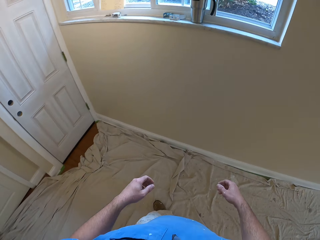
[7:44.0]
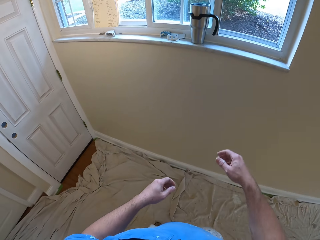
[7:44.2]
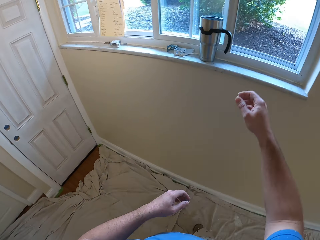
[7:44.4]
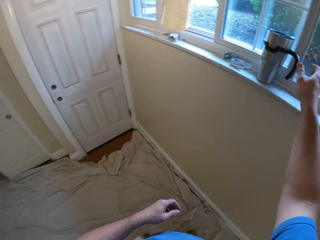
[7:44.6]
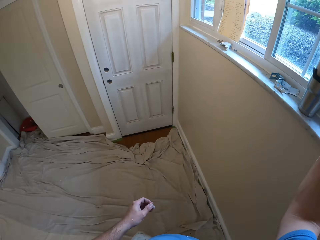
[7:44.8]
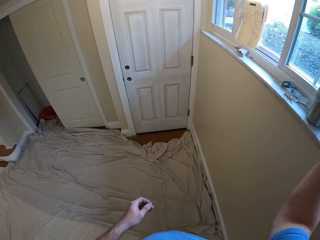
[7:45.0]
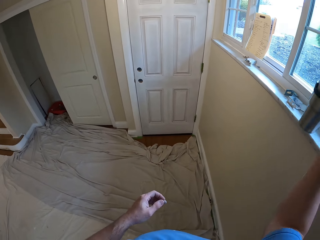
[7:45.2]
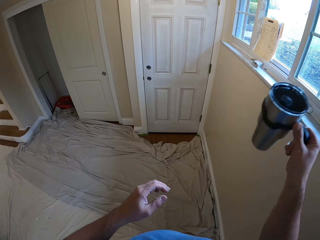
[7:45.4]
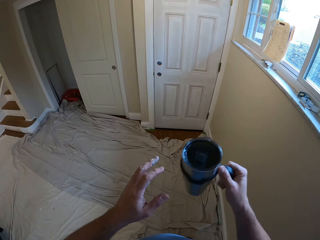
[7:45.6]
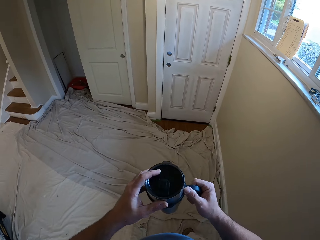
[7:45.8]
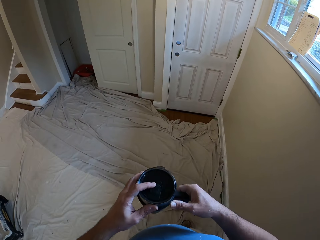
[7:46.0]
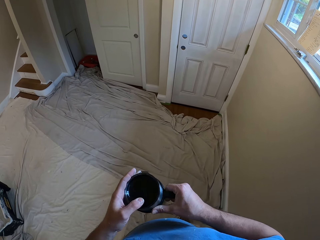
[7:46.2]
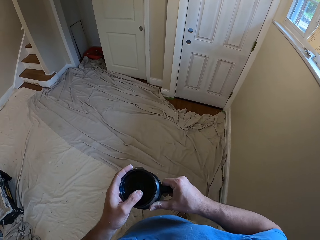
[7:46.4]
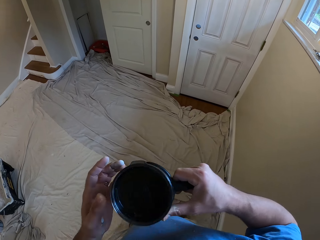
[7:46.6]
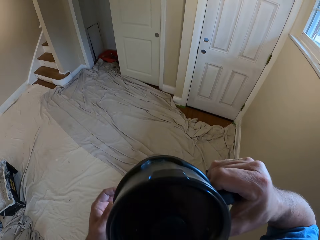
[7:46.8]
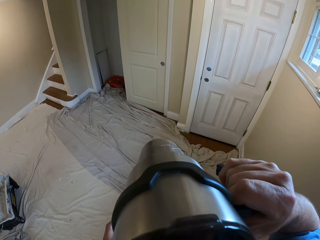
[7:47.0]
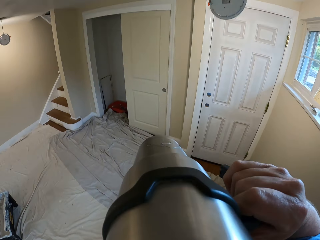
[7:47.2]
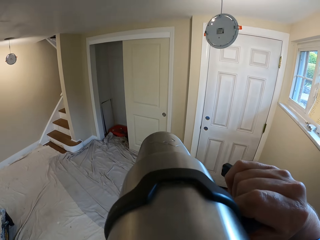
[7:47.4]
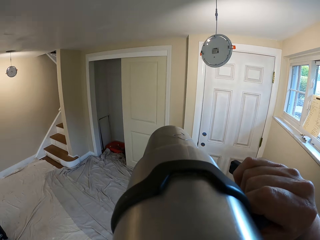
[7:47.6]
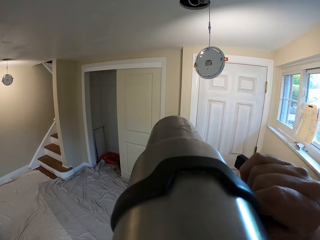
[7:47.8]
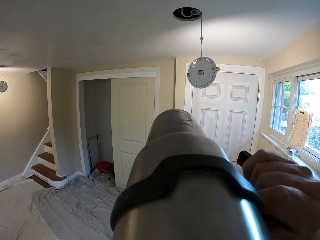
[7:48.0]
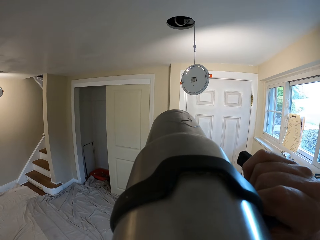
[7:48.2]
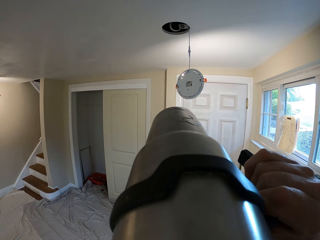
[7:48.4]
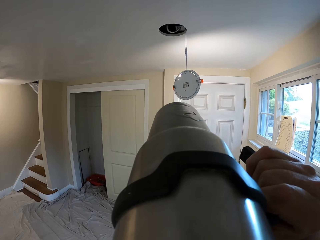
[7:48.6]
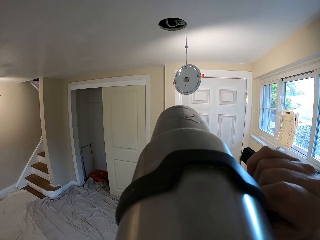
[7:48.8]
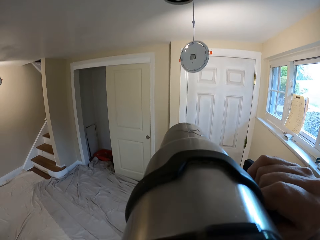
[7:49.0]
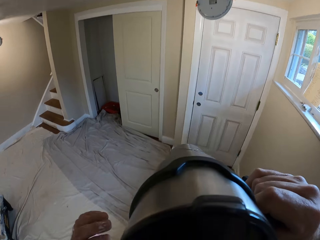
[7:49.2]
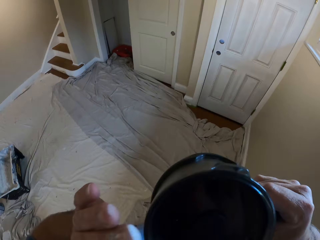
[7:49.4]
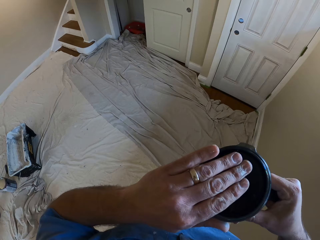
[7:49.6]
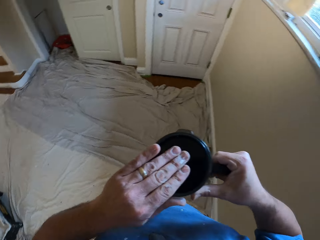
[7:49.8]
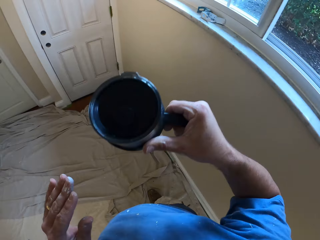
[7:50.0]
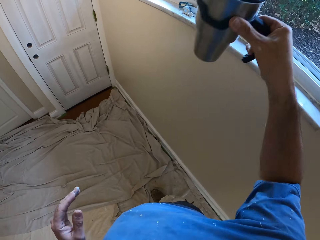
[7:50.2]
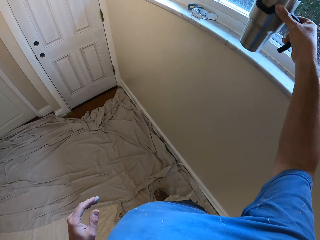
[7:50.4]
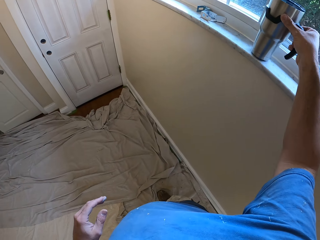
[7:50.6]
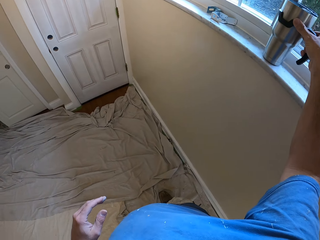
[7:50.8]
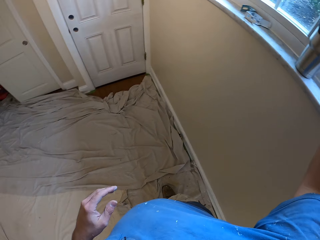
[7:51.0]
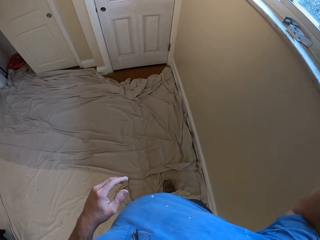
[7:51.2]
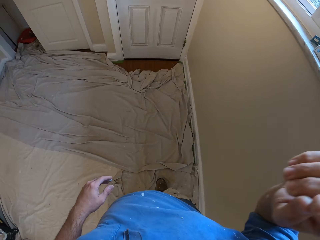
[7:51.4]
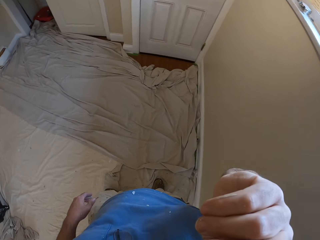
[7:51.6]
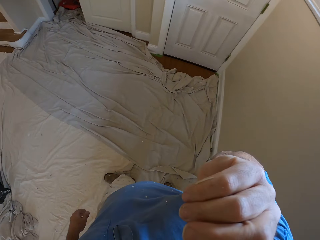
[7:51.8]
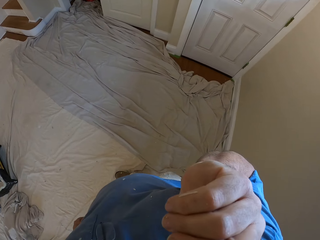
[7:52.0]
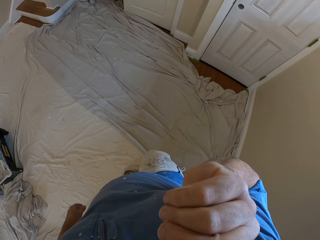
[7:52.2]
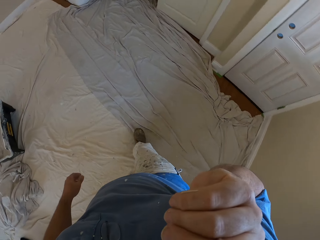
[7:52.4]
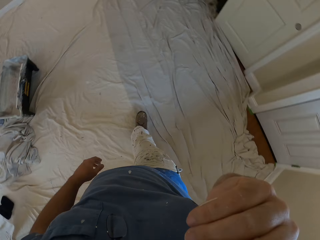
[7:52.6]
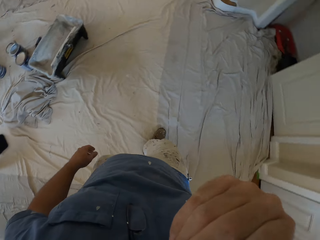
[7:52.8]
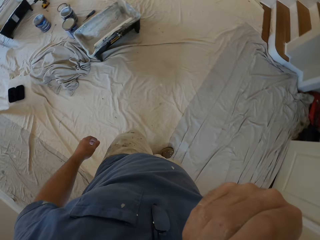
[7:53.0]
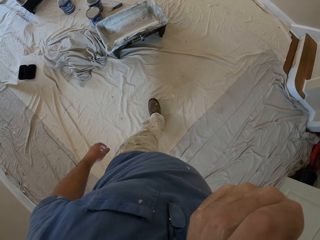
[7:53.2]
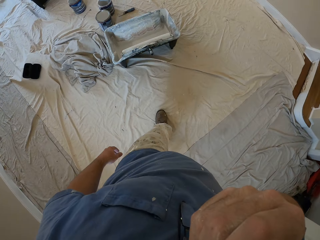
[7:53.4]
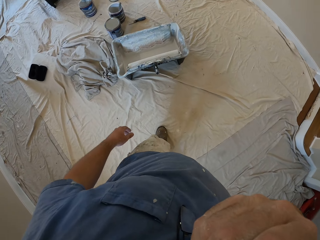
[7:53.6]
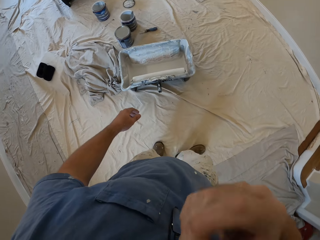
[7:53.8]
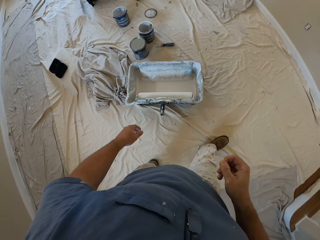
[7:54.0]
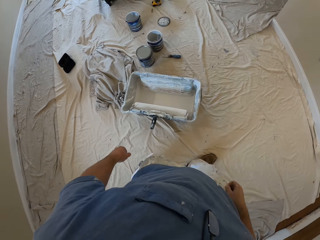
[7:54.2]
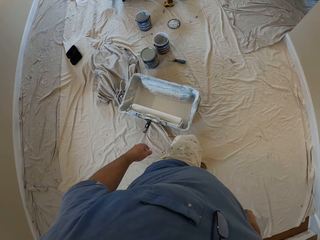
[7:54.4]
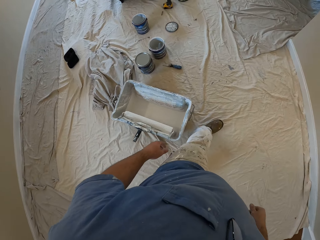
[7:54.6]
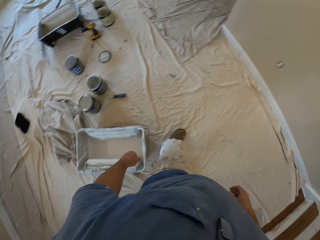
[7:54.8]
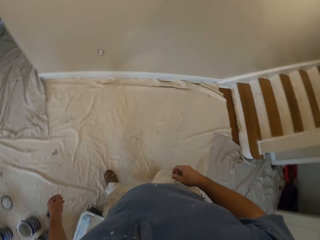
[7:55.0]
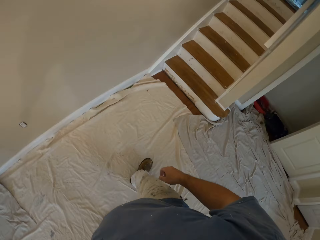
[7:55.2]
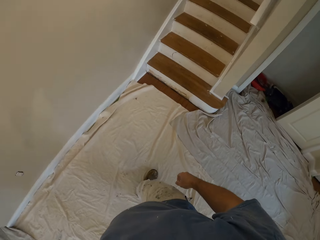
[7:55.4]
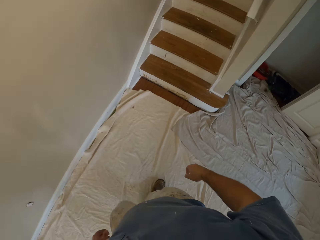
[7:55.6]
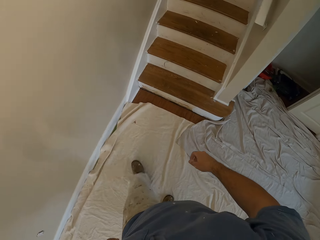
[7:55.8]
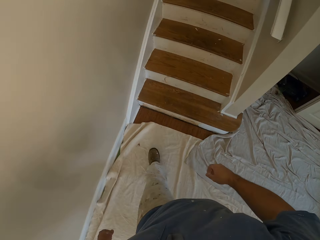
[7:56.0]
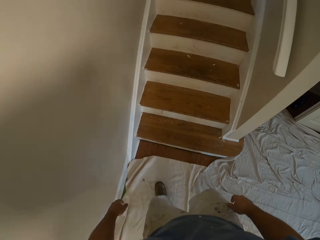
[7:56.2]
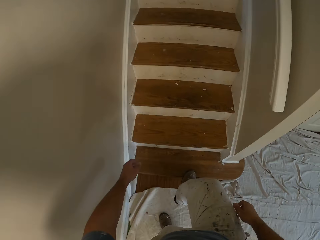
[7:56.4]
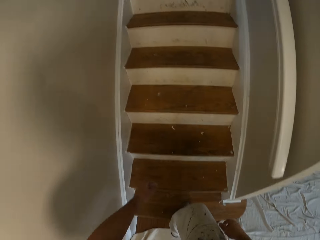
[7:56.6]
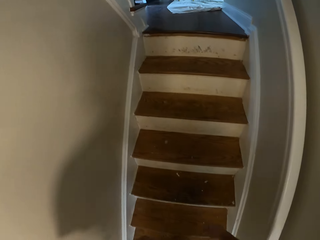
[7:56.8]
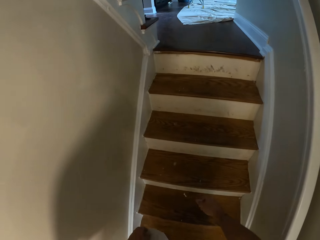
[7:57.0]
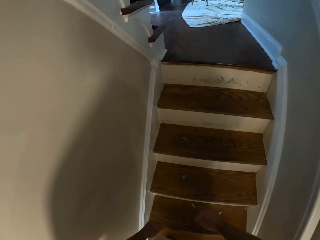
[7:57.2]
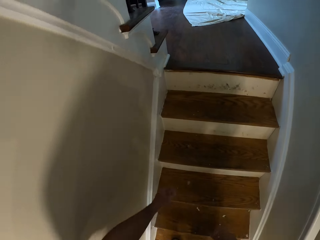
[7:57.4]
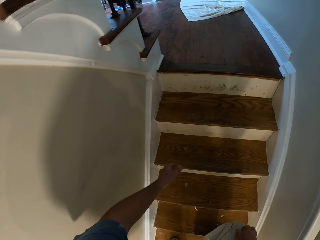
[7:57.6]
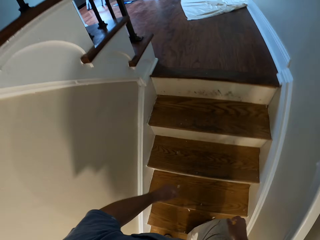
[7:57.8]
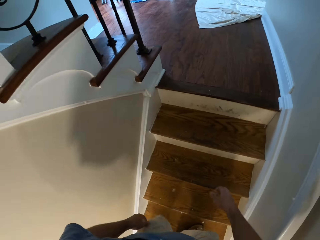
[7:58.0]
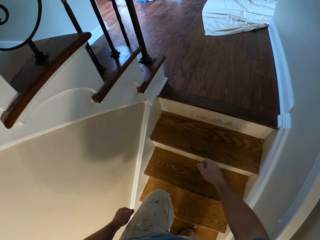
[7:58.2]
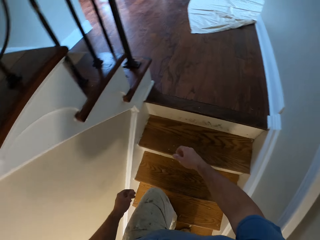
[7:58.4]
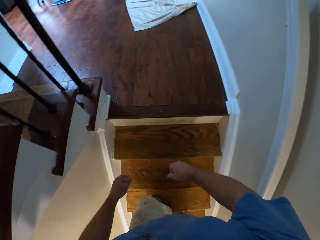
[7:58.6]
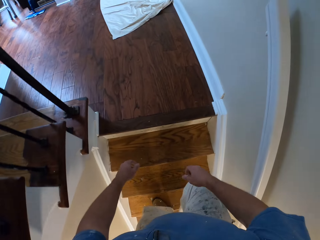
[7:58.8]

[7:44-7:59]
The camera wearer takes a travel mug from the window. He opens the lid of the mug. He drinks content from the travel mug. He covers the lid of the mug. He places the mug next to the window. He touches his face. He scratches his face. He walks up the stairs to another floor in the house. He moves around the room.

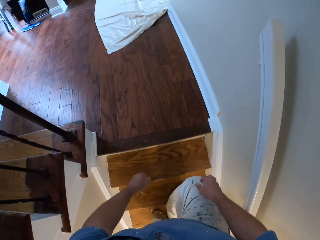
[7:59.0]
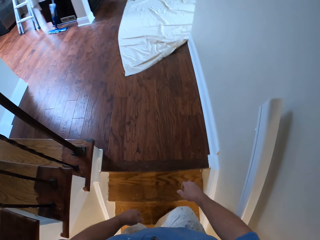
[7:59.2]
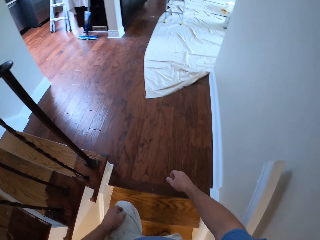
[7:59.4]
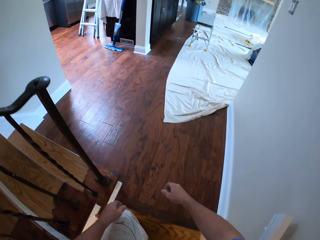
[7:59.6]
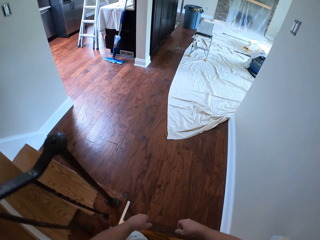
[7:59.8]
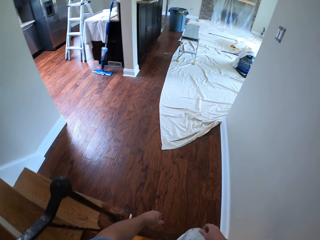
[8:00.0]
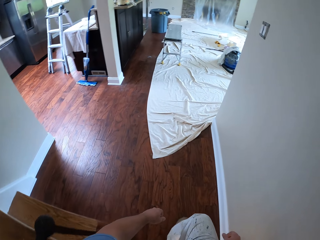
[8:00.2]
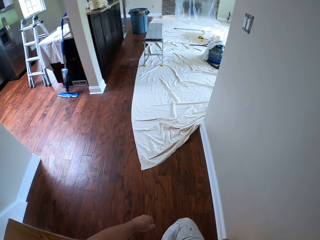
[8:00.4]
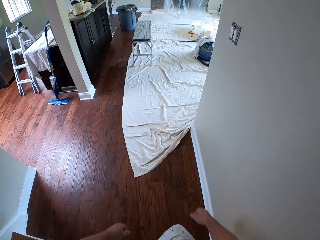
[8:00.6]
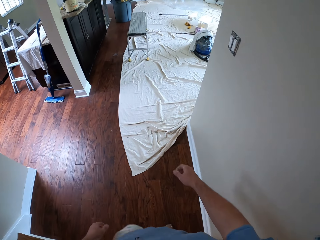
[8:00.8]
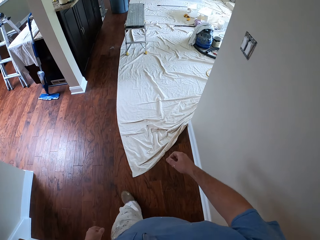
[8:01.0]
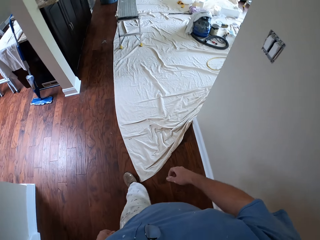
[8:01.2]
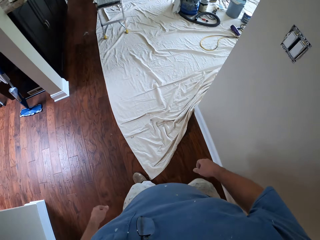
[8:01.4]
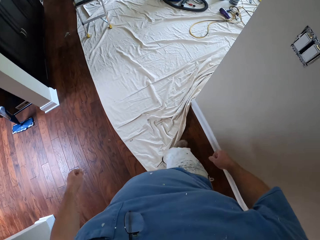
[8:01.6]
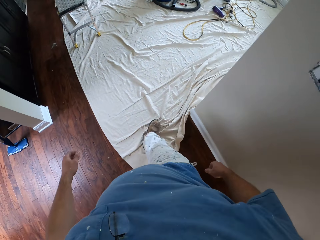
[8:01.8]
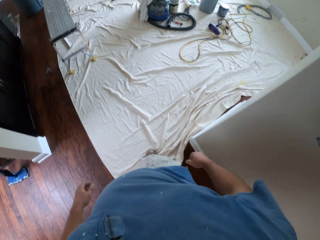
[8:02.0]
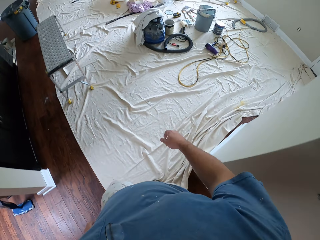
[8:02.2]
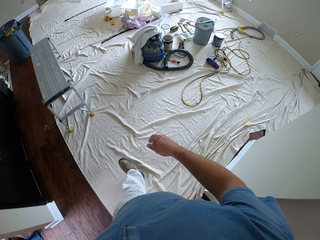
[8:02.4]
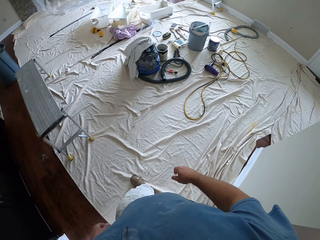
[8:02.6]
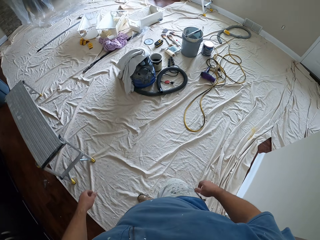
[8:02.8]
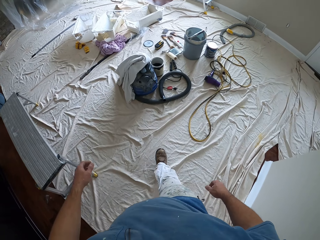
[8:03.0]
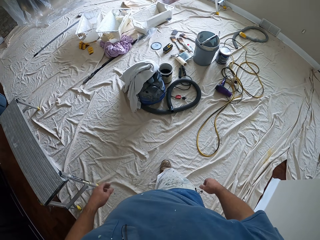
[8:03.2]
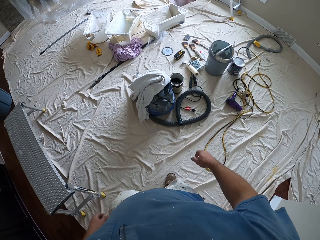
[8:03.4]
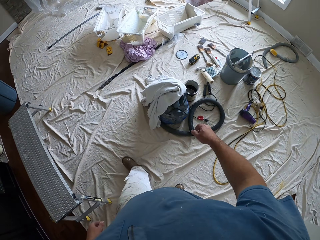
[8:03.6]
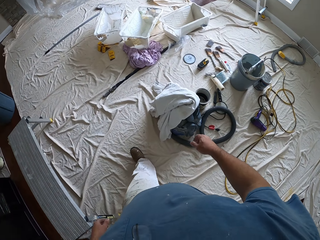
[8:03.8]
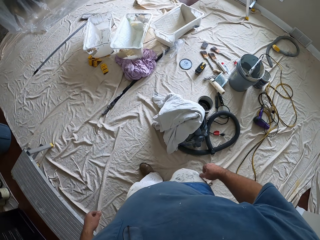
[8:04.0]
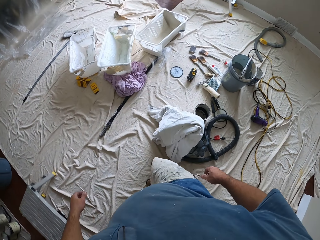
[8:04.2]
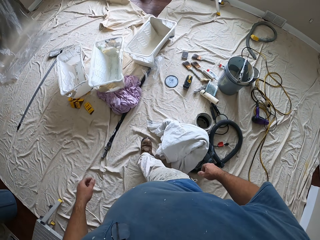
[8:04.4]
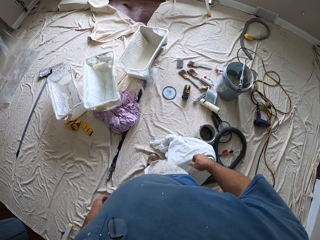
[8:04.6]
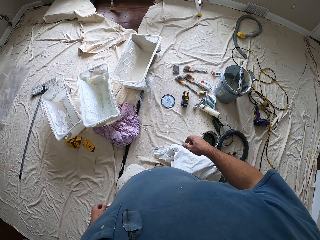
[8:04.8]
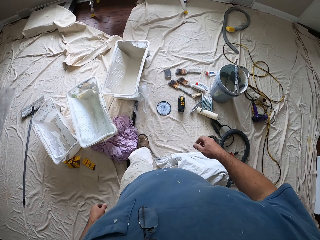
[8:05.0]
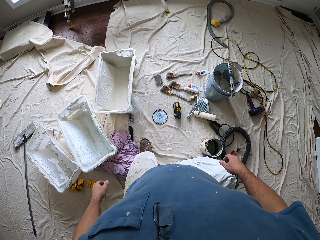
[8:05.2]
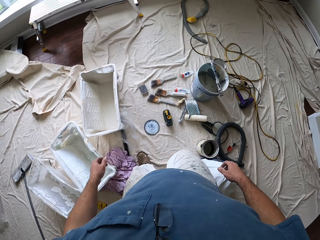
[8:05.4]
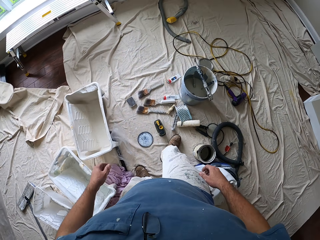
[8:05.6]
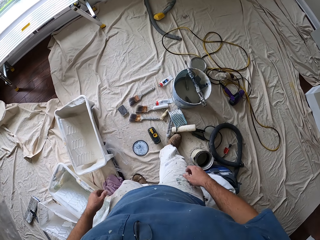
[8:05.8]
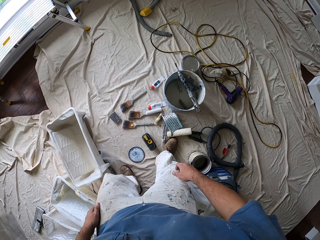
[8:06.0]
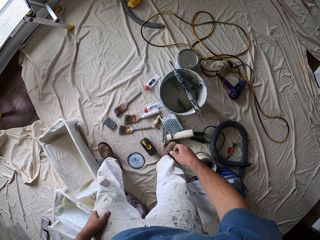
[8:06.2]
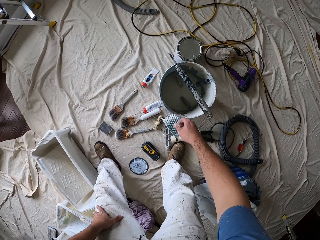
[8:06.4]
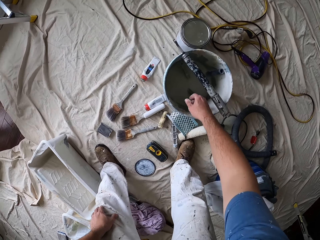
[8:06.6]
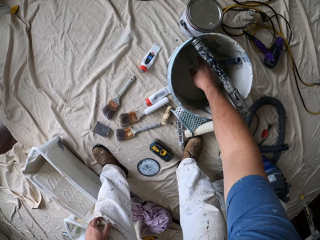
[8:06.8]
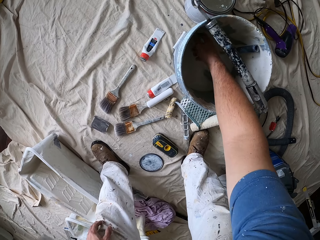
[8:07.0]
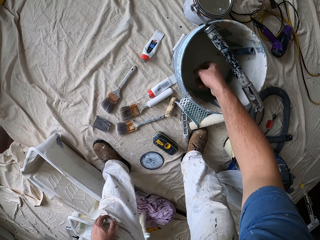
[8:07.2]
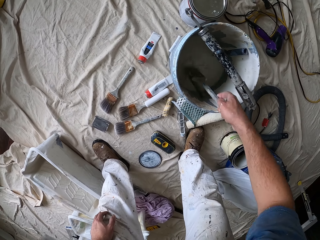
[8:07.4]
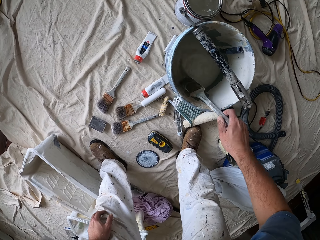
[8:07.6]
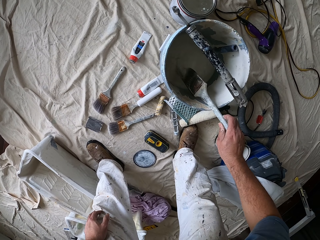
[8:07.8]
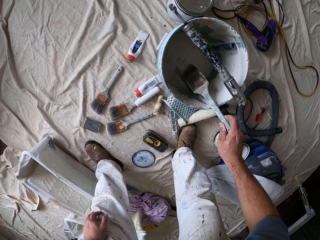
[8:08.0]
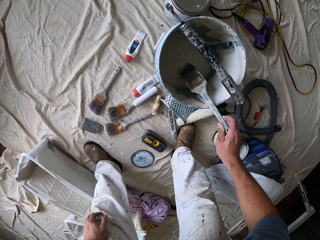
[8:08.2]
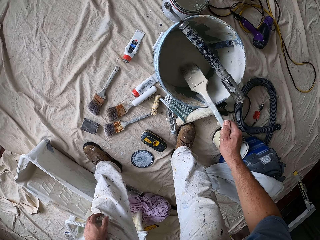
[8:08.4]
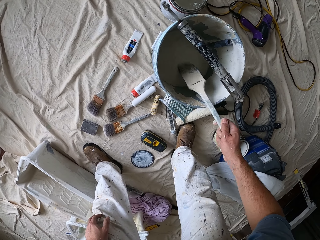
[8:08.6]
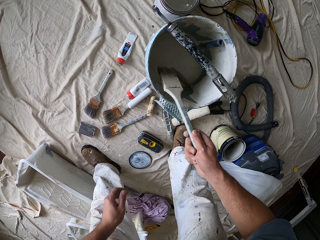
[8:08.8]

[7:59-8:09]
The camera wearer takes a paint brush from a bucket on the floor with his right hand.
